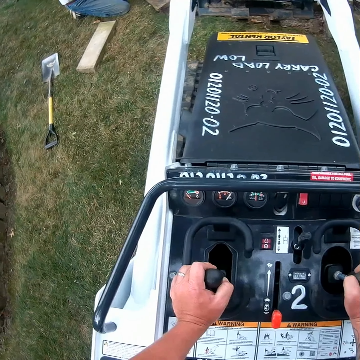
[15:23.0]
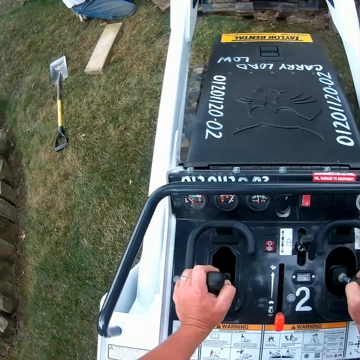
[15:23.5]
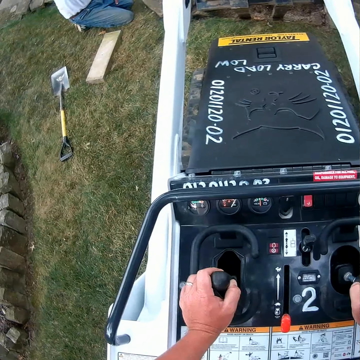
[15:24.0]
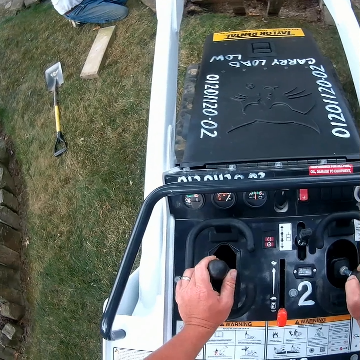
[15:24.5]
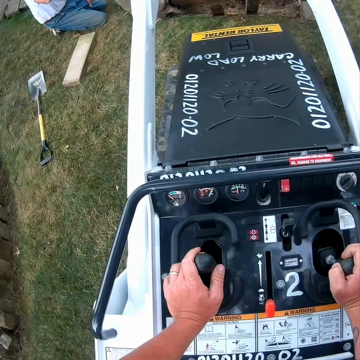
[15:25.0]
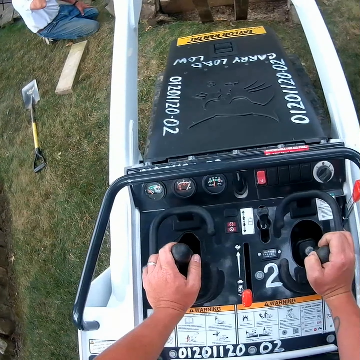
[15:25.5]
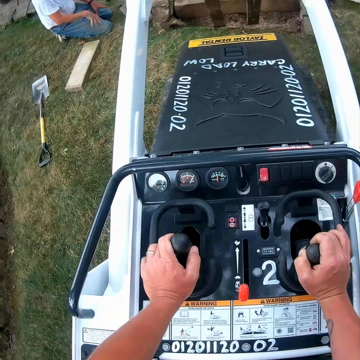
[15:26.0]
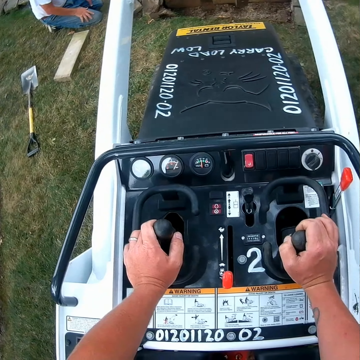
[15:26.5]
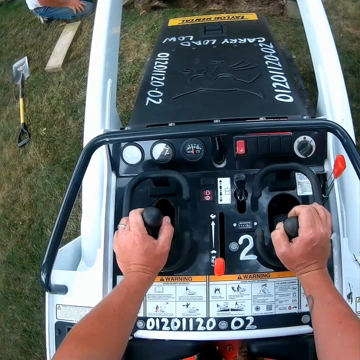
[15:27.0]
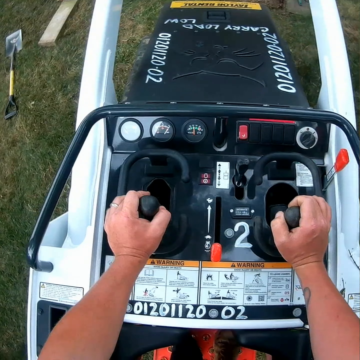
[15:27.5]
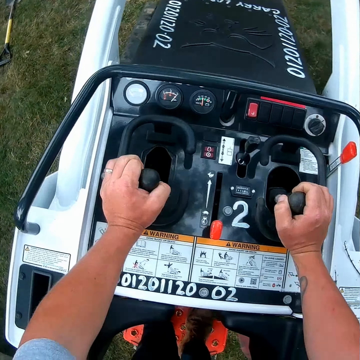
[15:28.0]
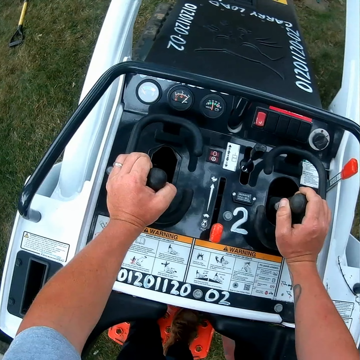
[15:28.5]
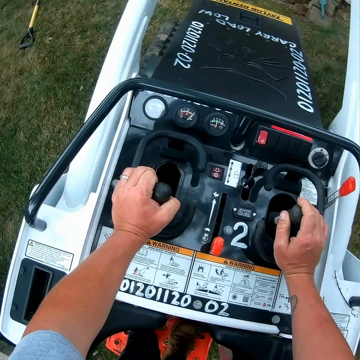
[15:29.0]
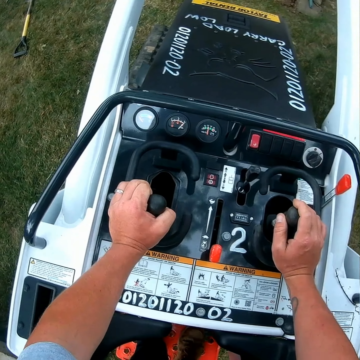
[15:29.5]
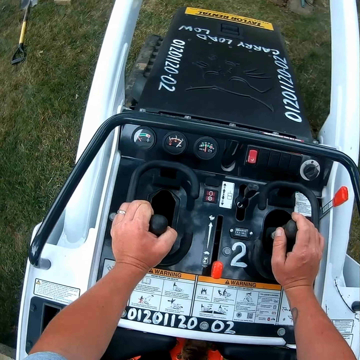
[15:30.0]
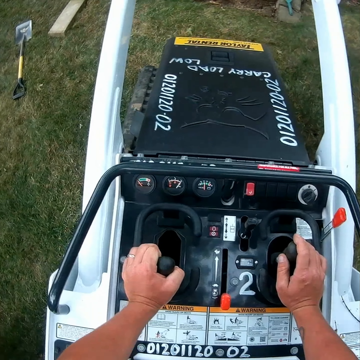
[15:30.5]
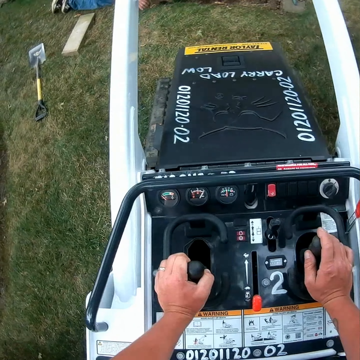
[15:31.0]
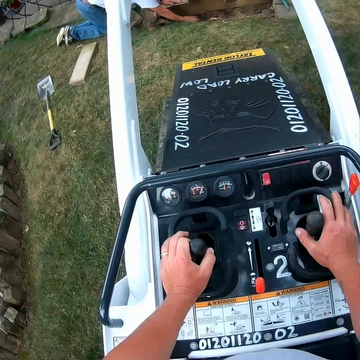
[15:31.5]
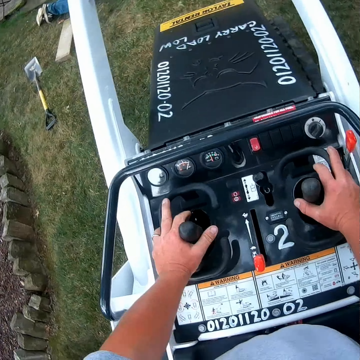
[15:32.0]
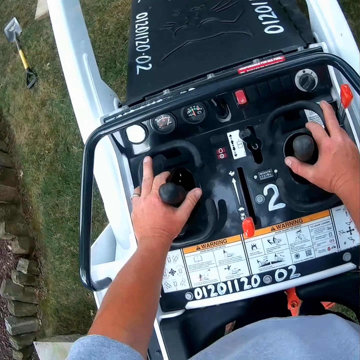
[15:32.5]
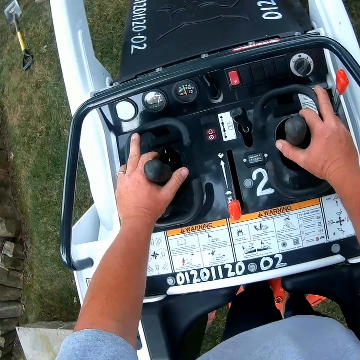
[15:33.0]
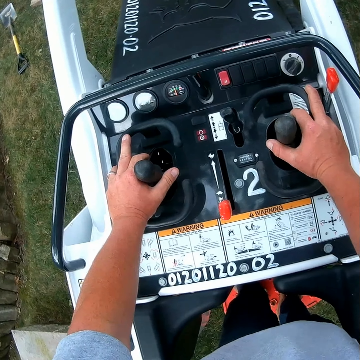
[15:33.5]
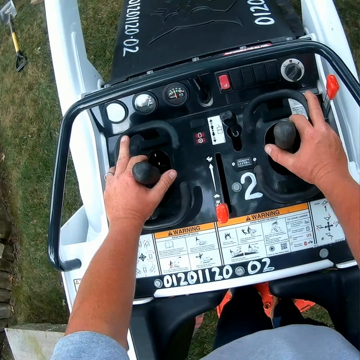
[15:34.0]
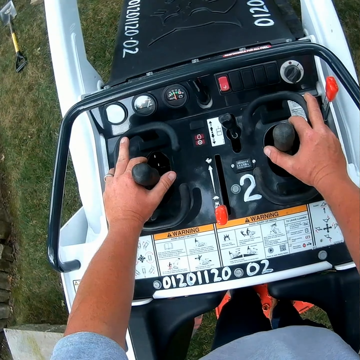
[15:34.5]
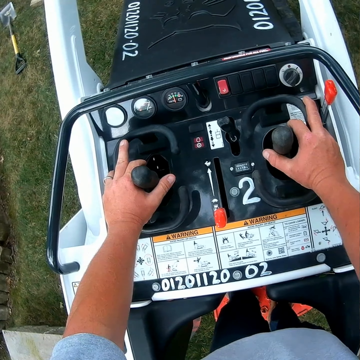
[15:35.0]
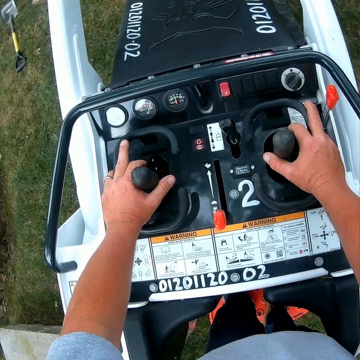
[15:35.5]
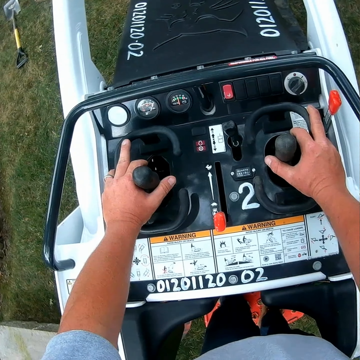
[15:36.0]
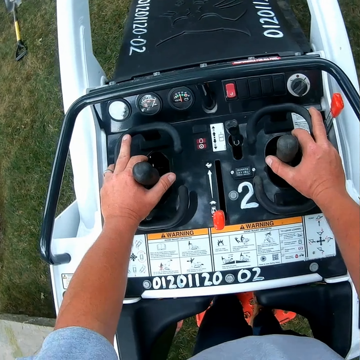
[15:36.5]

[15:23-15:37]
A person kneels on the ground. The camera wearer rotates the gear. They hold the gear.

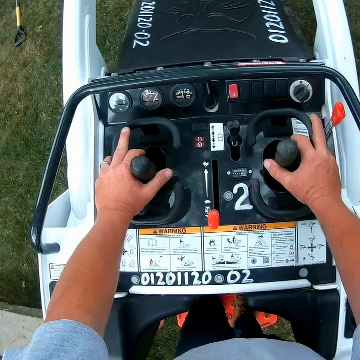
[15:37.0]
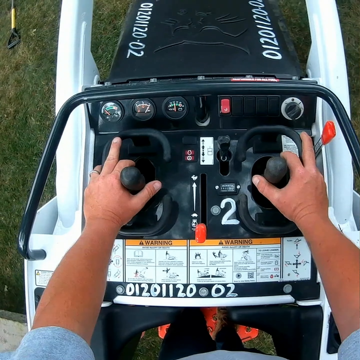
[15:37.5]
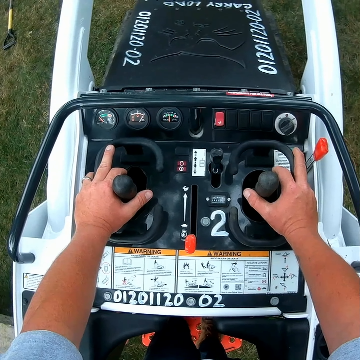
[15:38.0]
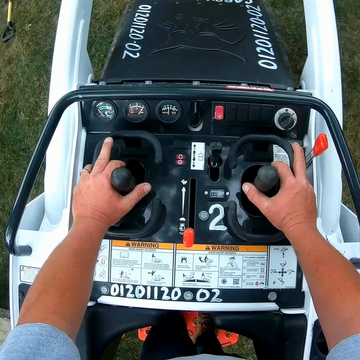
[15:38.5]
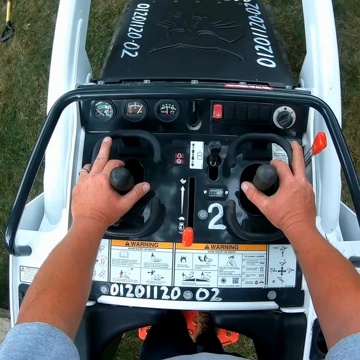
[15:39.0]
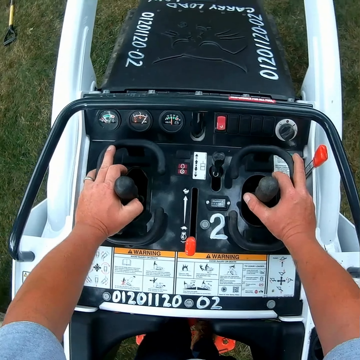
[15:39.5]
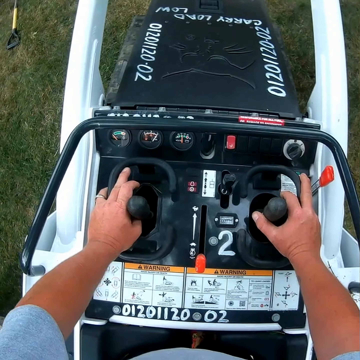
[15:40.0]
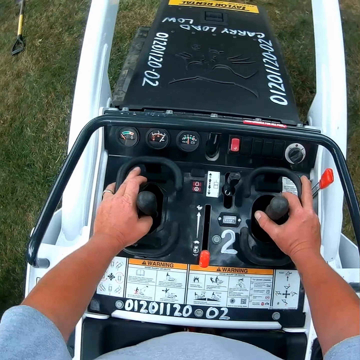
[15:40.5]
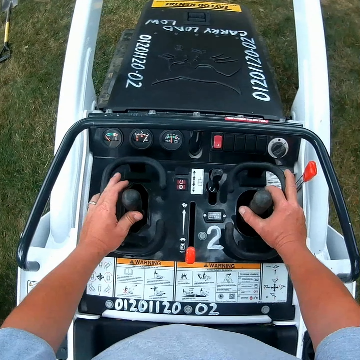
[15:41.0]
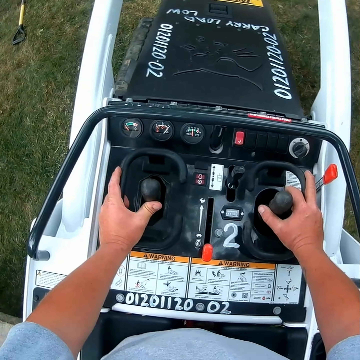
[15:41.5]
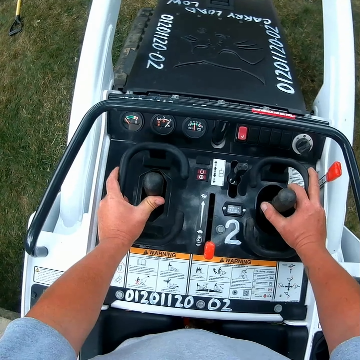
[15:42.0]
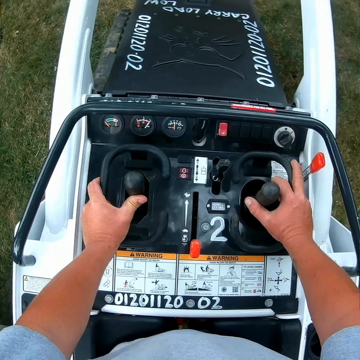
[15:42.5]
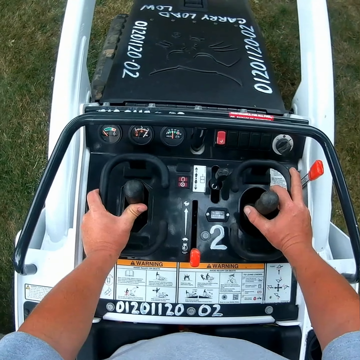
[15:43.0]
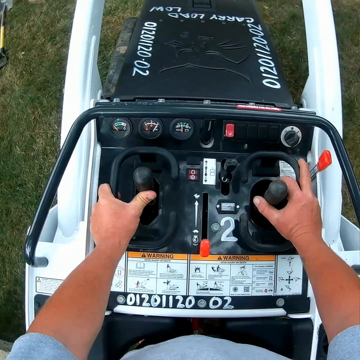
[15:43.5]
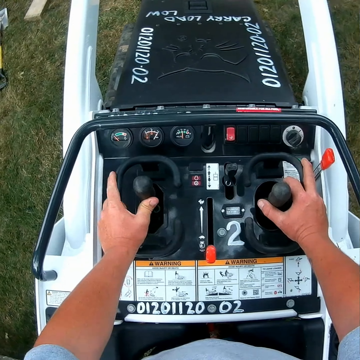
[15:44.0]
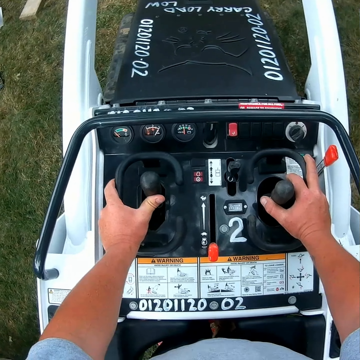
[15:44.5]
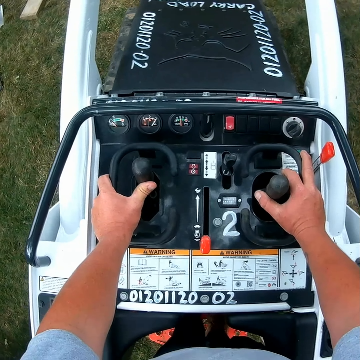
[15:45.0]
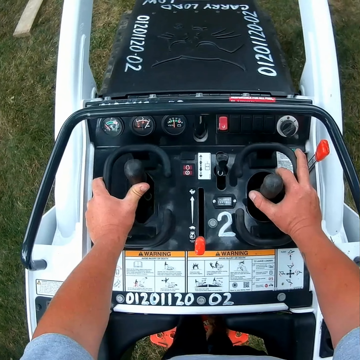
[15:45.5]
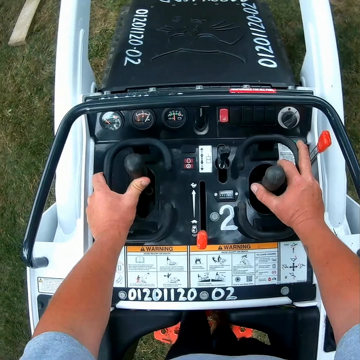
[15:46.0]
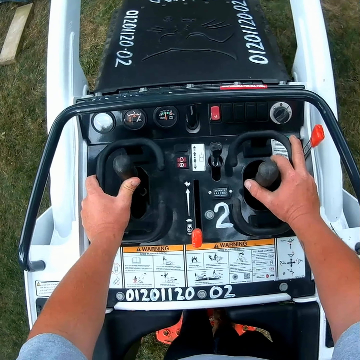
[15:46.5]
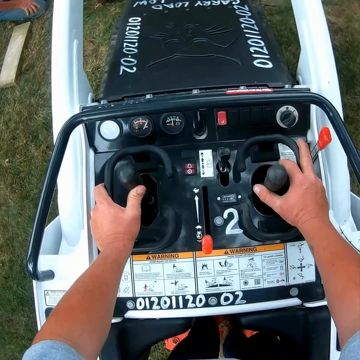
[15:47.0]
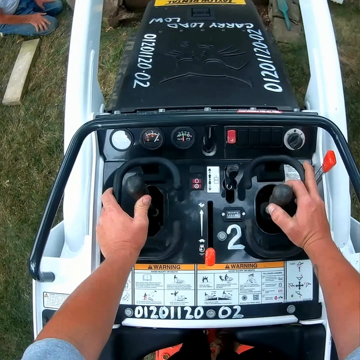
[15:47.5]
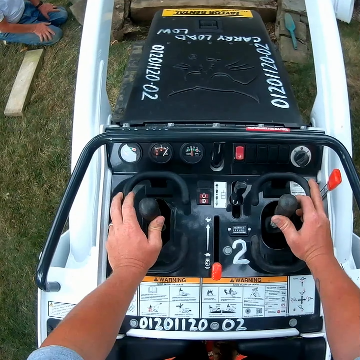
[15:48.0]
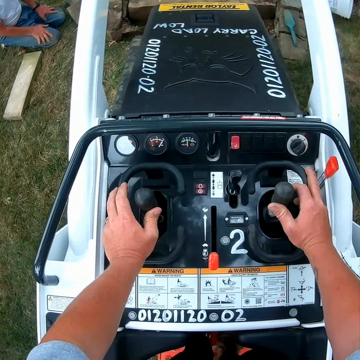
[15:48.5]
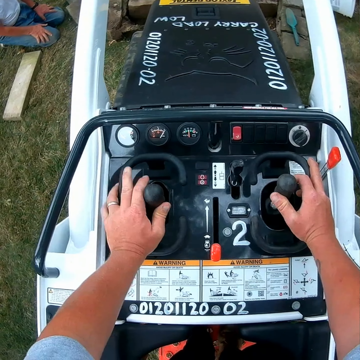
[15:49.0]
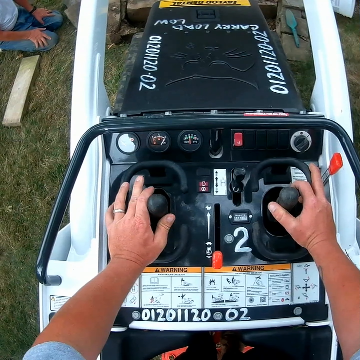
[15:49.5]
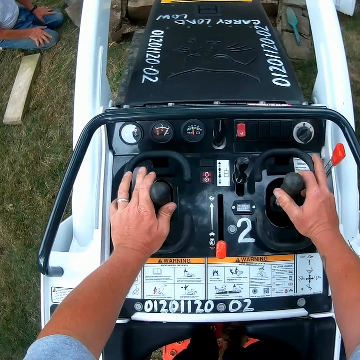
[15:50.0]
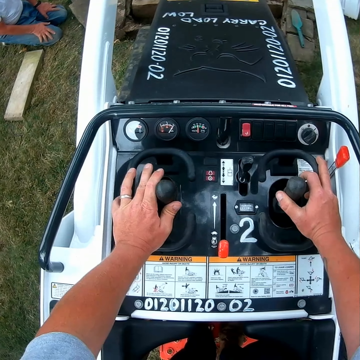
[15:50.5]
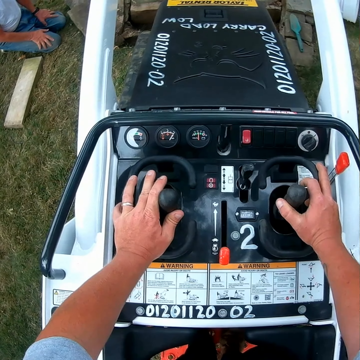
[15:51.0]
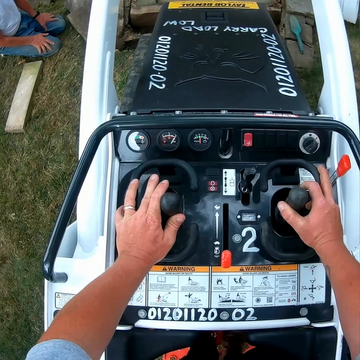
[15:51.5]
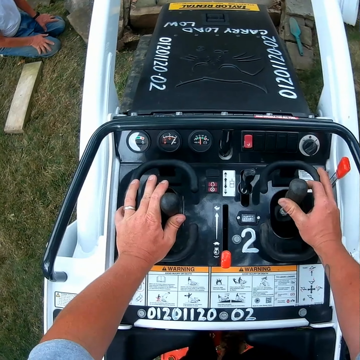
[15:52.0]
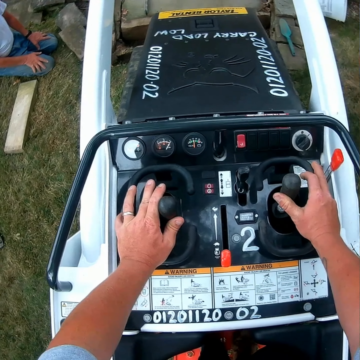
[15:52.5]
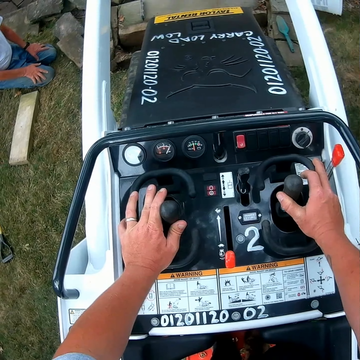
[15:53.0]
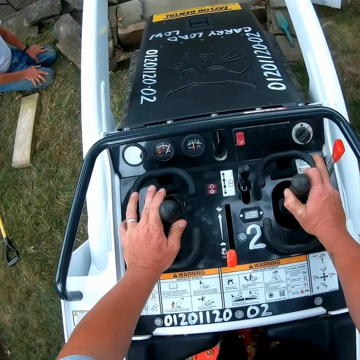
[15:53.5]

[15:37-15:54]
The camera wearer rotates the gear. They drive the tractor. A person kneels on the ground. The camera wearer rotates the gear.

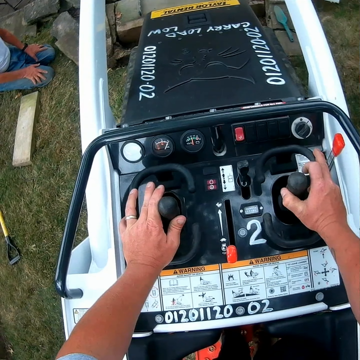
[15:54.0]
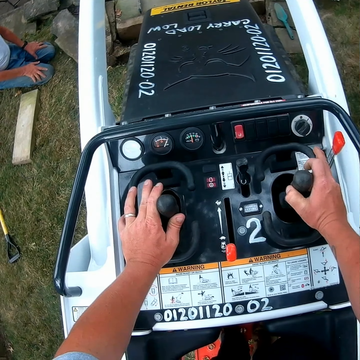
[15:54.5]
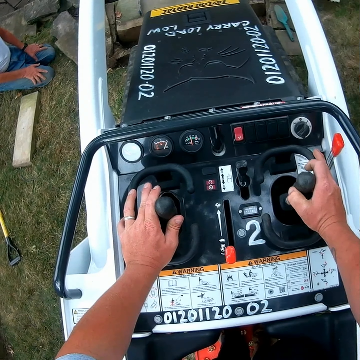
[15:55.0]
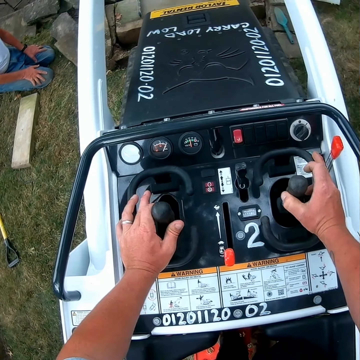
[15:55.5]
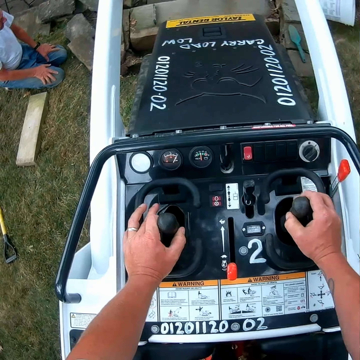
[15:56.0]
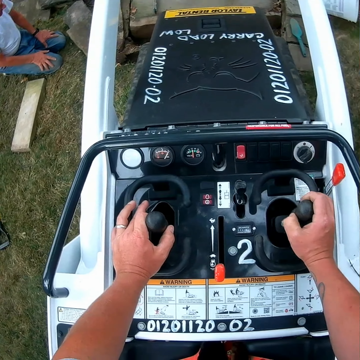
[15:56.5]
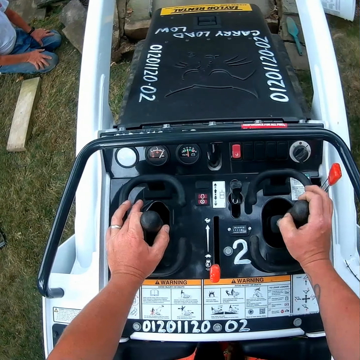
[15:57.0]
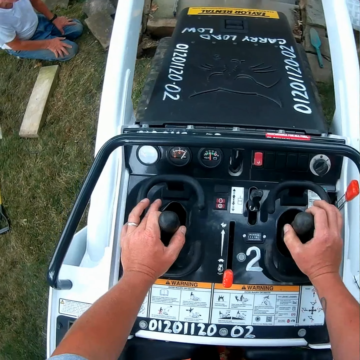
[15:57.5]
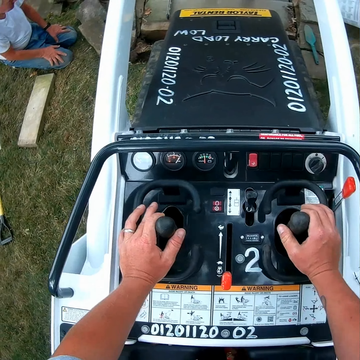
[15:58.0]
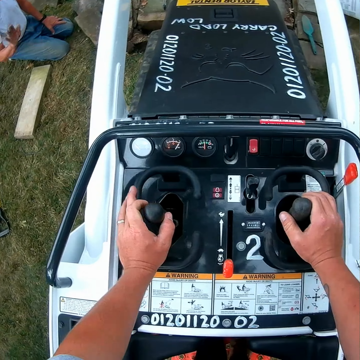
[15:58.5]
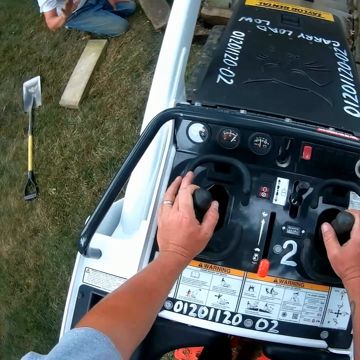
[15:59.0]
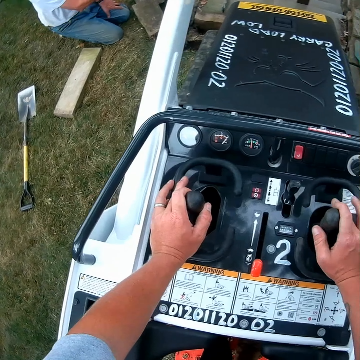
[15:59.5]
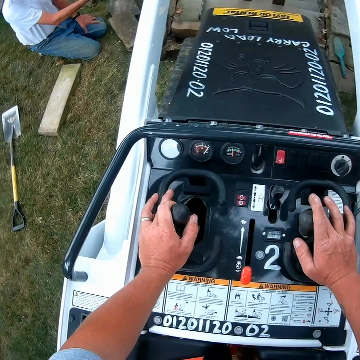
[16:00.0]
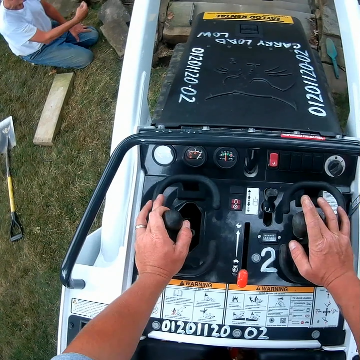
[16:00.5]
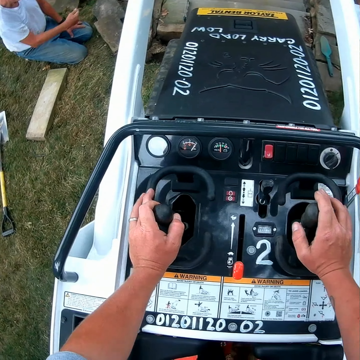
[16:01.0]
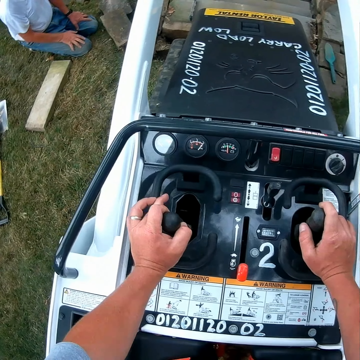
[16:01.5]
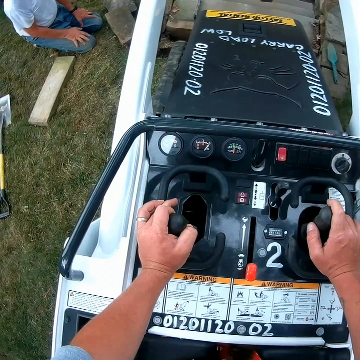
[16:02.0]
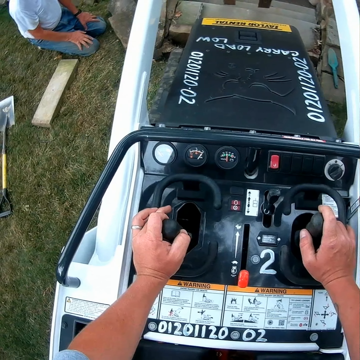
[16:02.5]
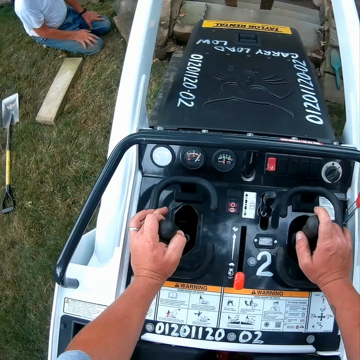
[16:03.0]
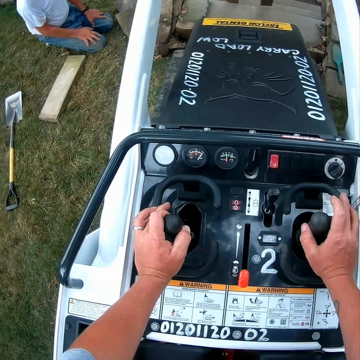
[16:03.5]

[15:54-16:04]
A person raises the hand. The person uses the gesture sign.
